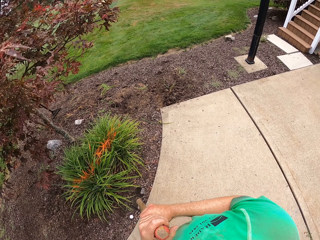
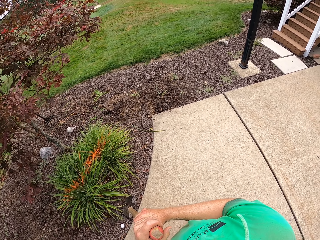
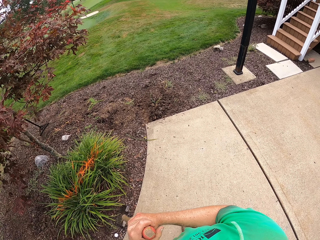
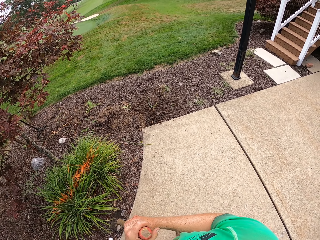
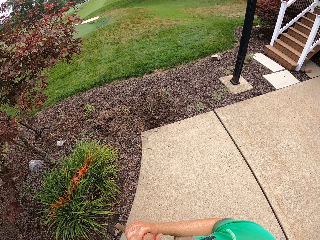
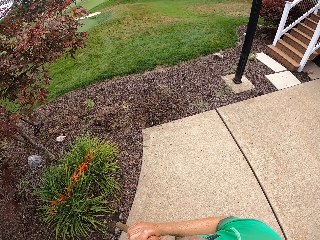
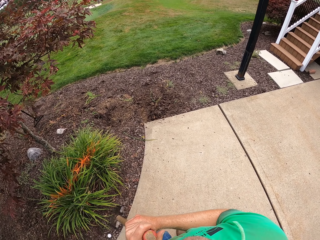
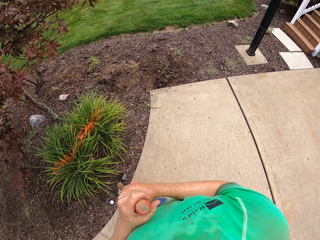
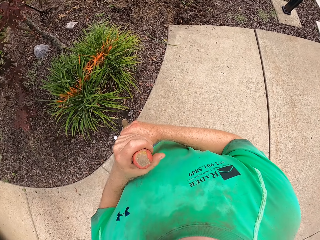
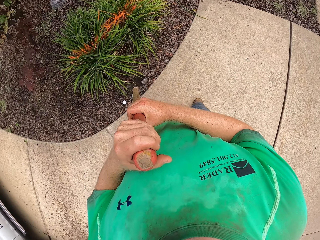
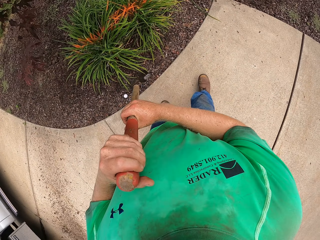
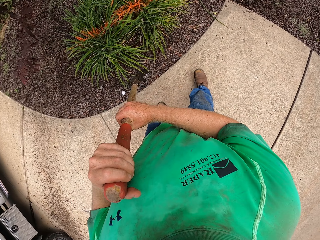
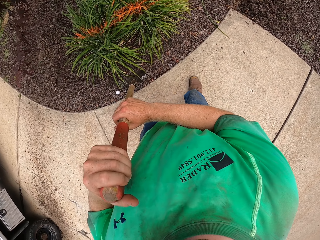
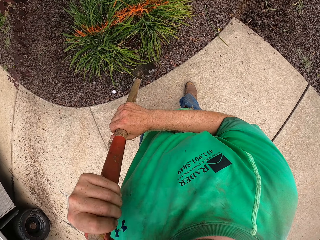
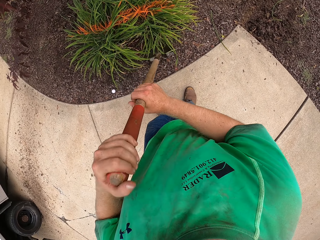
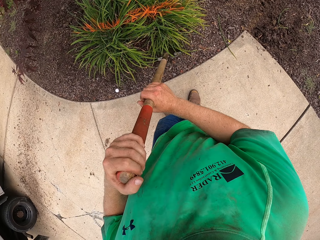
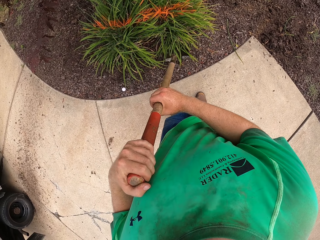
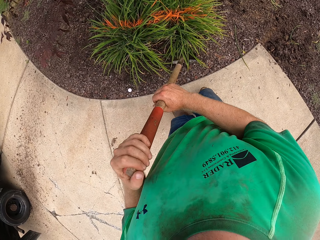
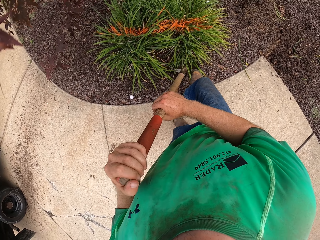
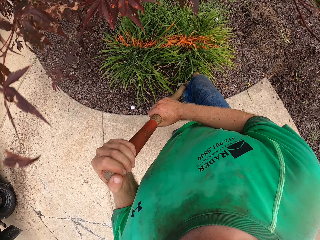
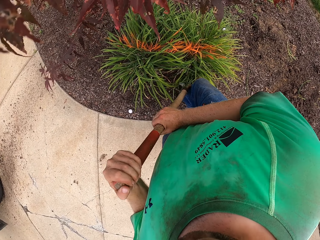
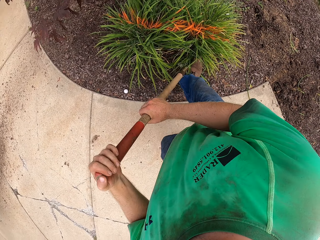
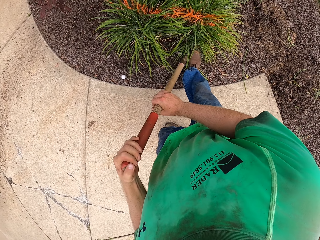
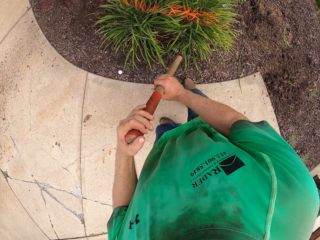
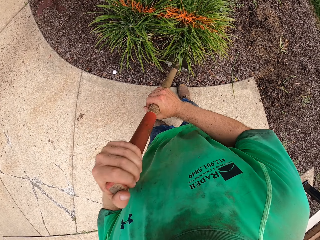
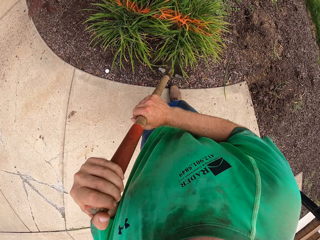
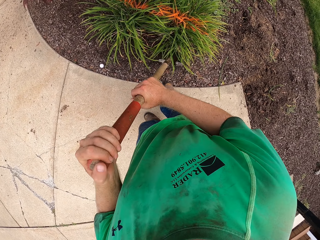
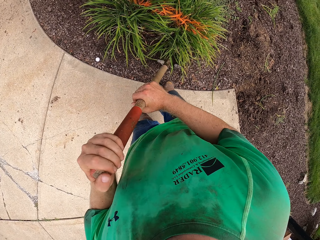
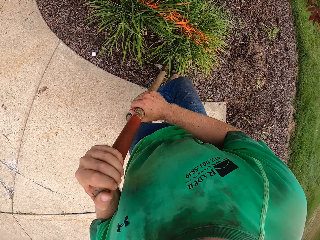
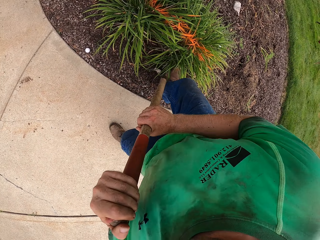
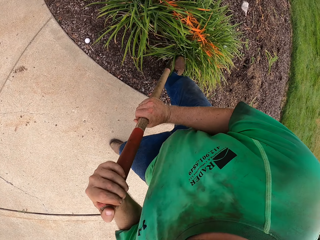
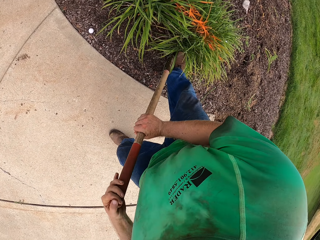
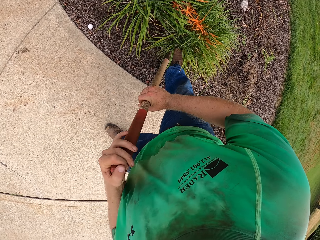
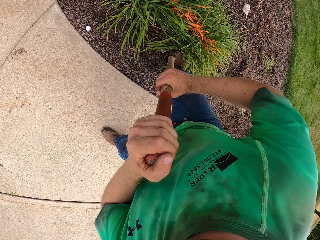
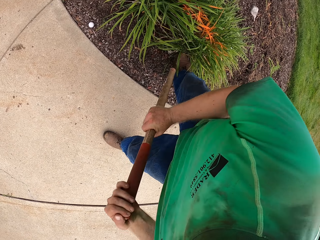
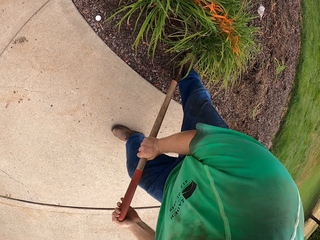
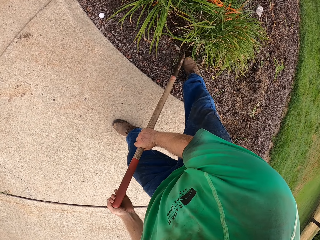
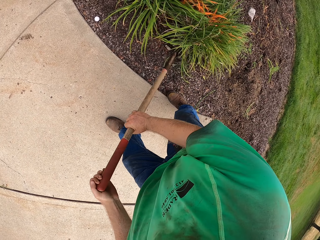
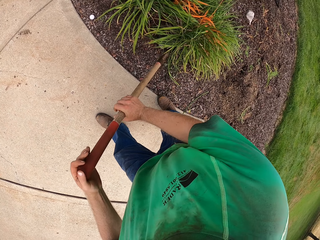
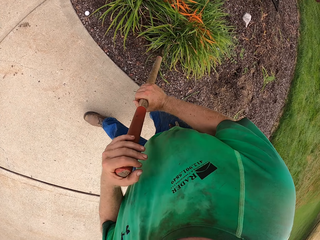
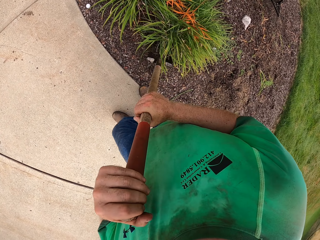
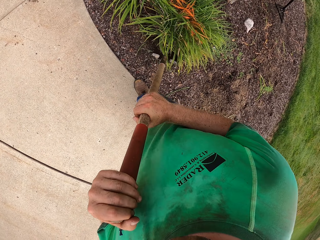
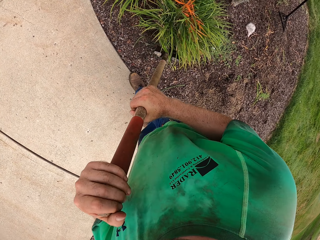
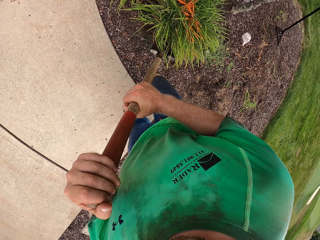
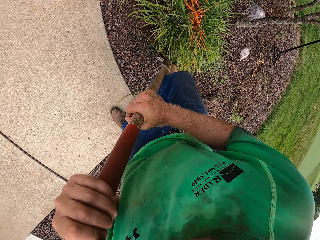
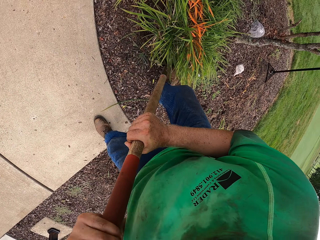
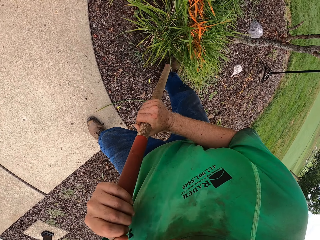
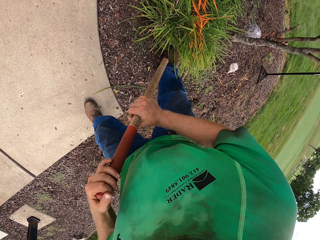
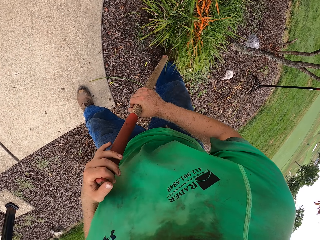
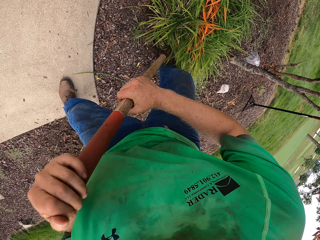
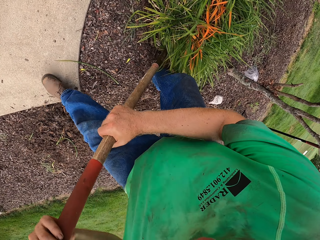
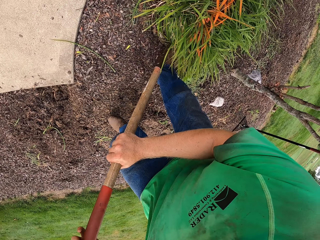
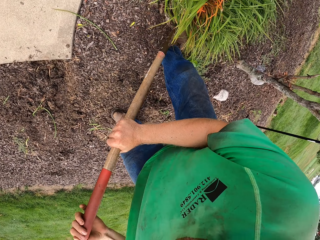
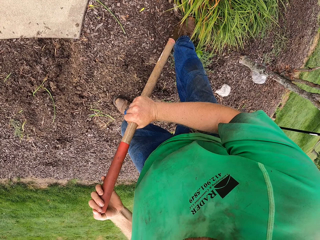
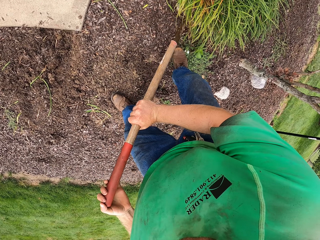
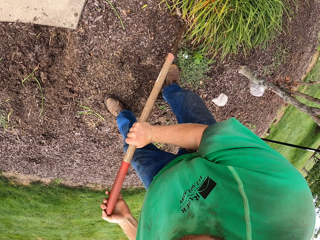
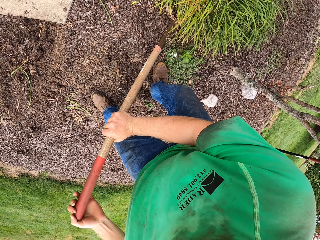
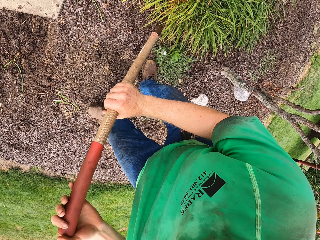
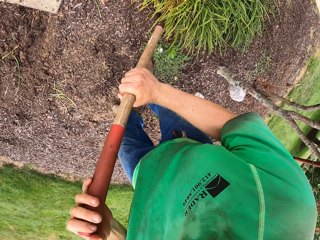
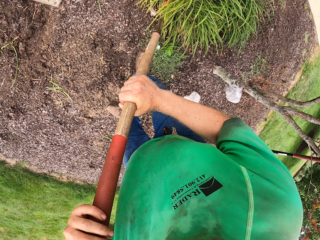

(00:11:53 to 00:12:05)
The camera wearer stomps the shovel in his hands on a shrub into the ground with his right leg. He digs the ground with the spade. He presses the shovel into the ground with both hands. He stomps the shovel in his hands into the ground with his right leg. He presses the shovel into the ground with both hands.

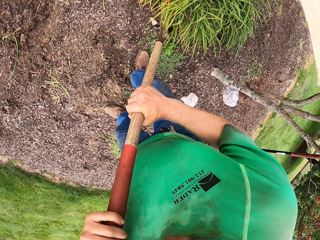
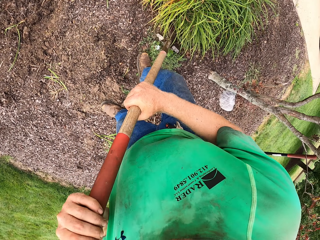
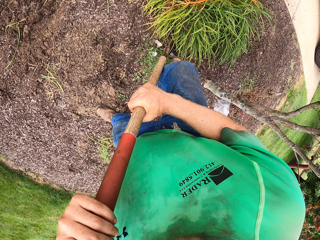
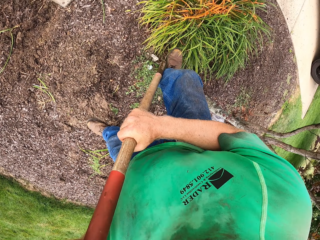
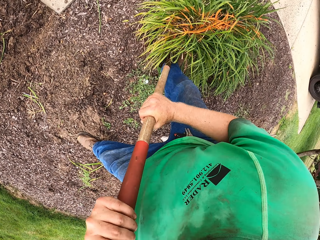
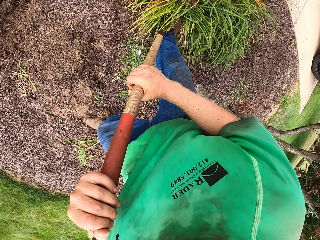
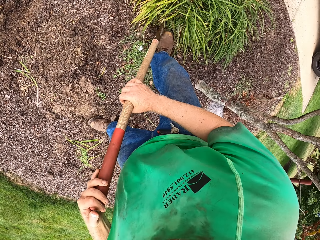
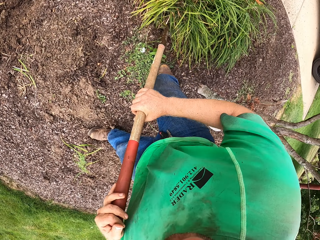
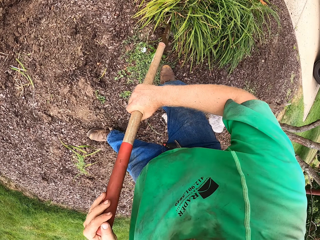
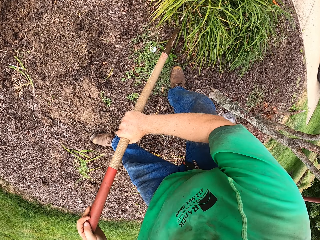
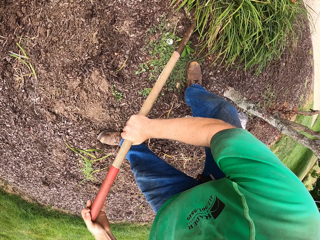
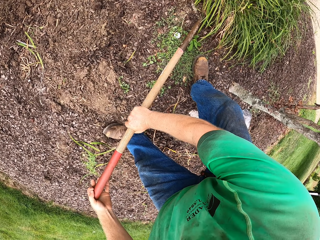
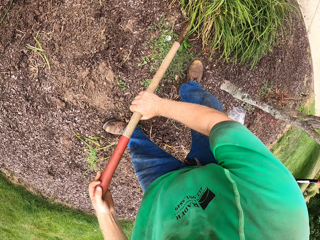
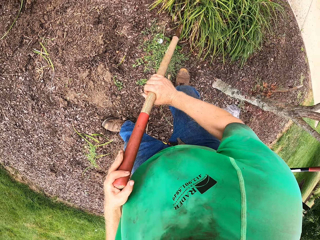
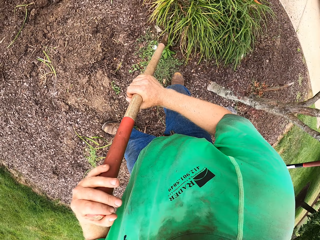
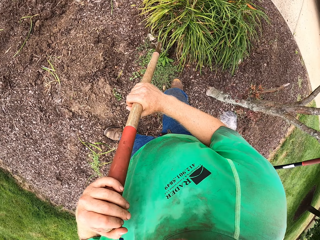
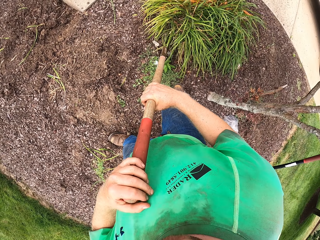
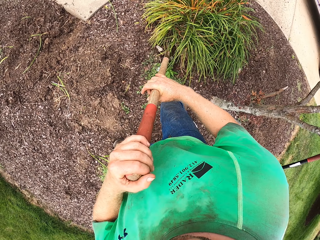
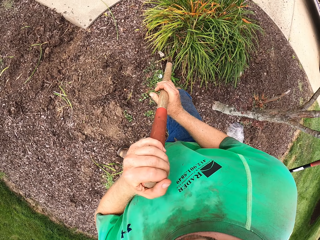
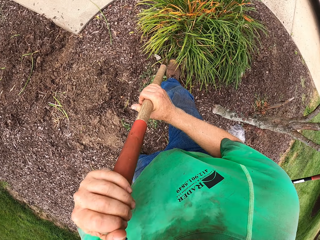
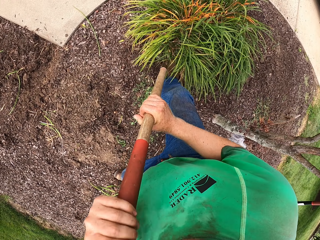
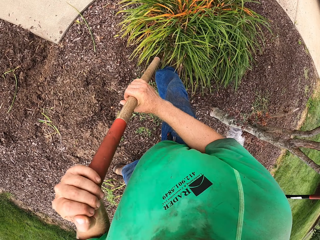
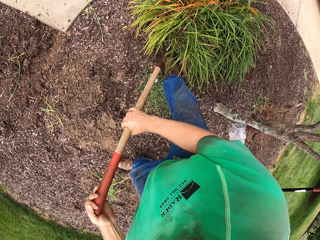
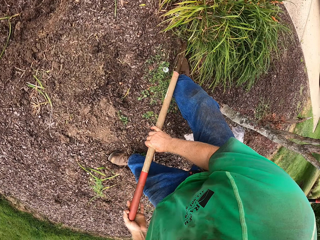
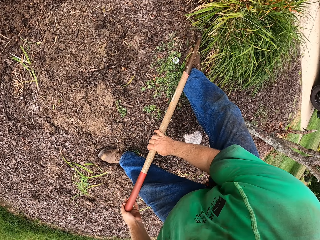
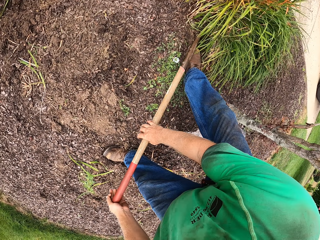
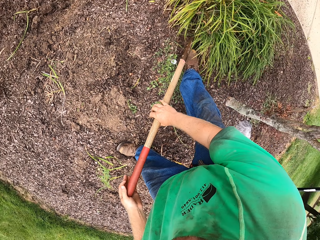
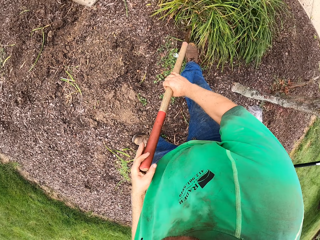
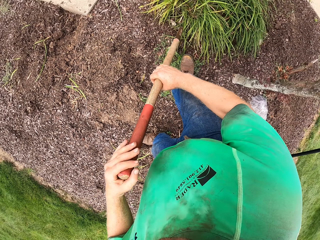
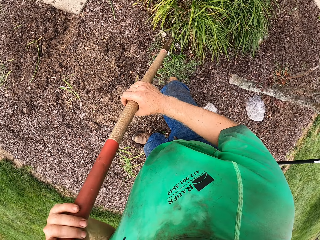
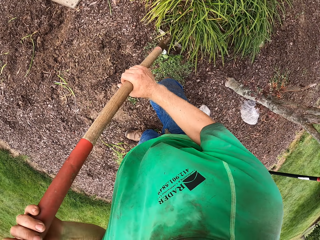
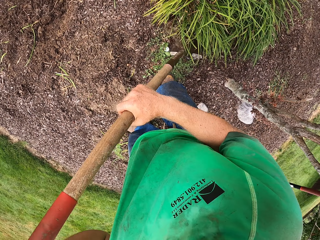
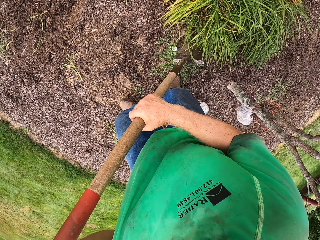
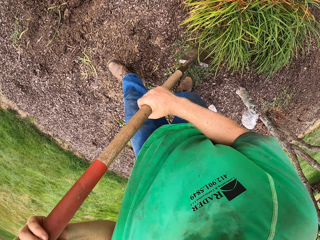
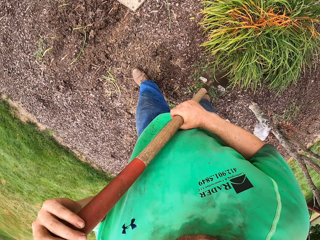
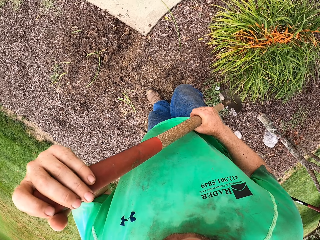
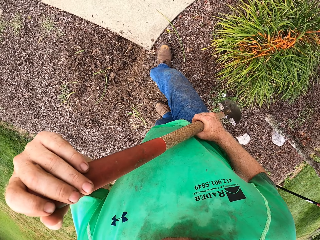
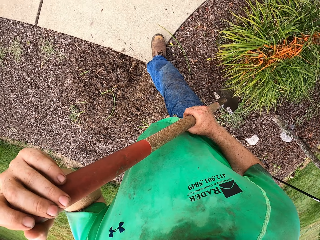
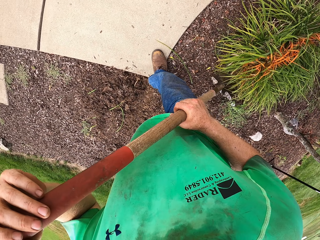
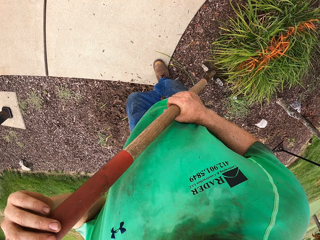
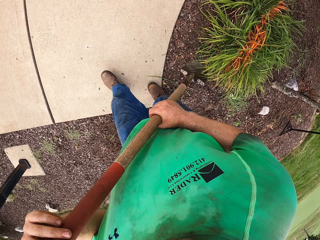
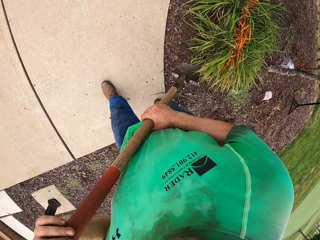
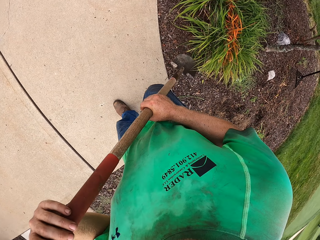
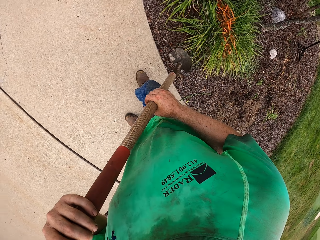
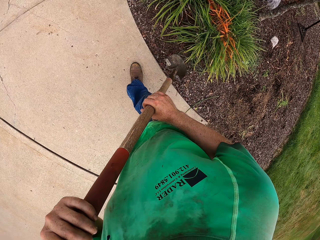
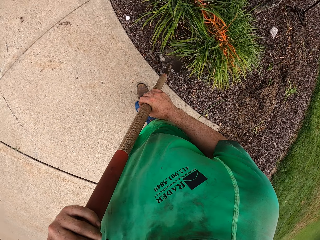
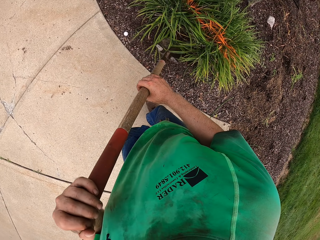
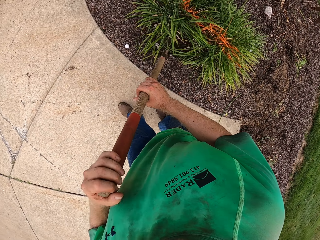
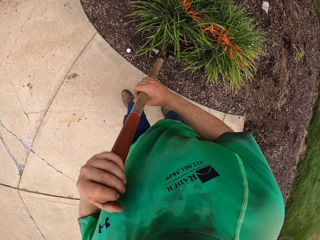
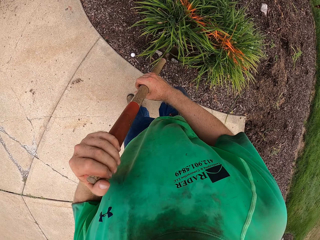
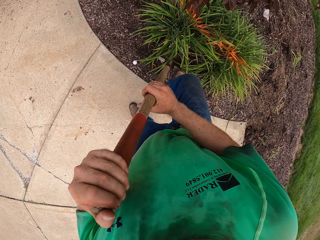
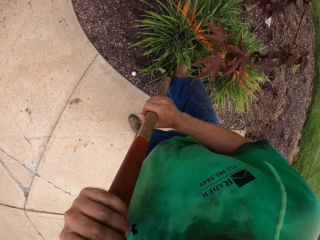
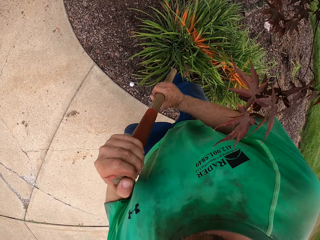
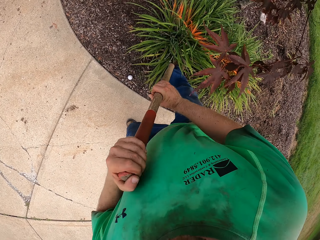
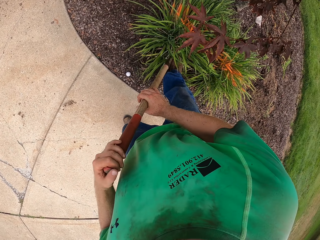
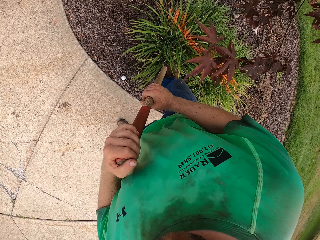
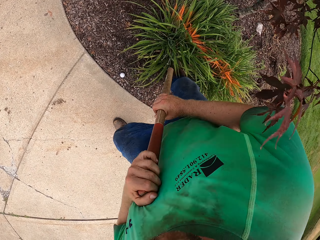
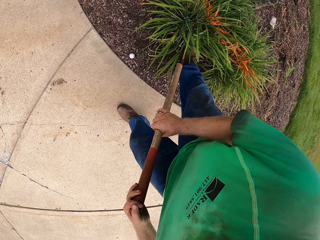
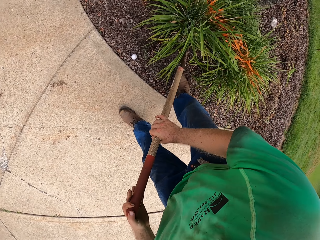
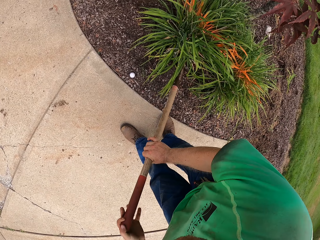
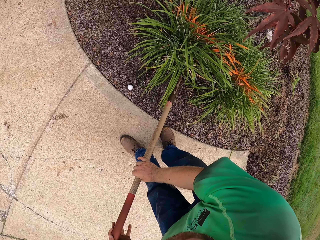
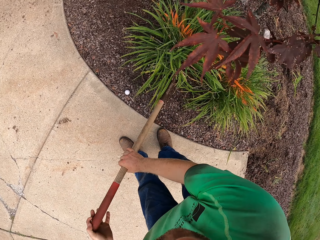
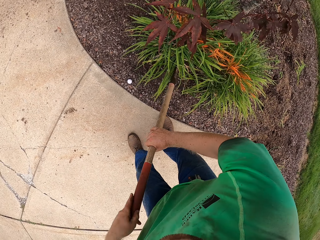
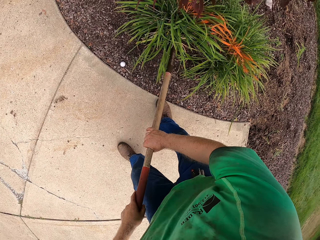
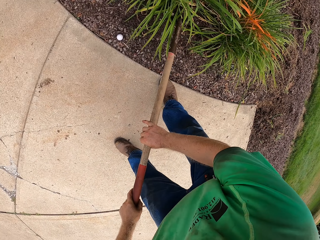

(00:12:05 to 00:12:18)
The camera wearer stomps the shovel in his hands into the ground with his right leg. He presses the shovel into the ground with both hands. He stomps the shovel in his hands into the ground with his right leg. He presses the shovel into the ground with both hands. He walks around the garden. He stomps the shovel in his hands into the ground with his right leg. He digs the ground with the spade. He presses the shovel into the ground with both hands.
